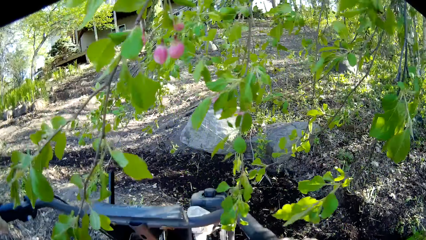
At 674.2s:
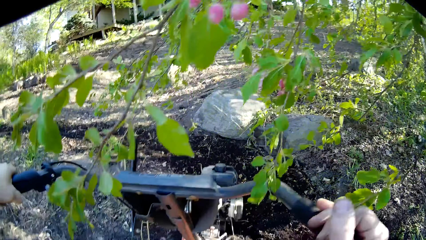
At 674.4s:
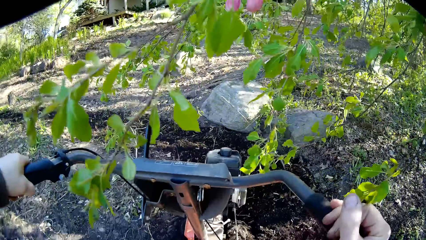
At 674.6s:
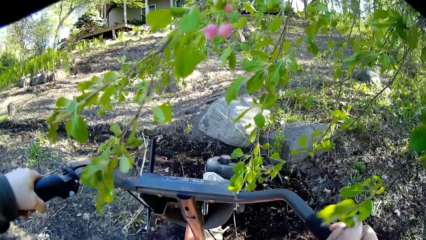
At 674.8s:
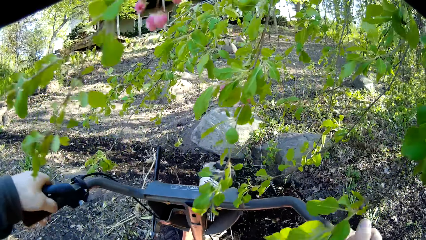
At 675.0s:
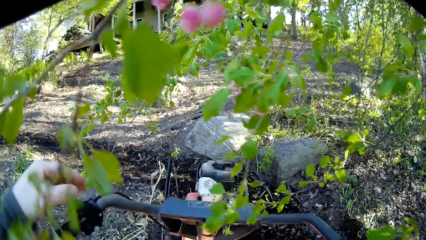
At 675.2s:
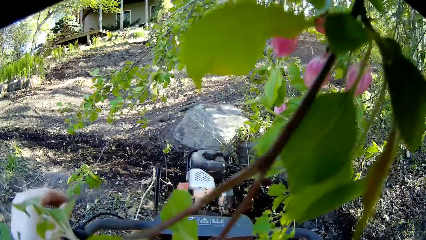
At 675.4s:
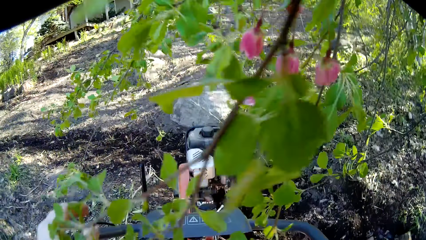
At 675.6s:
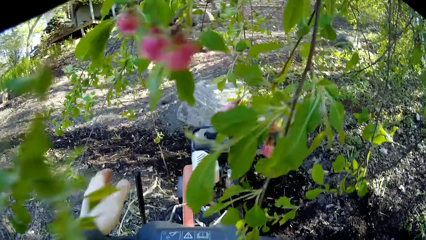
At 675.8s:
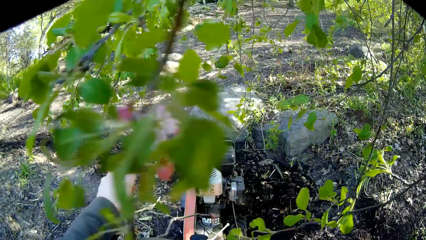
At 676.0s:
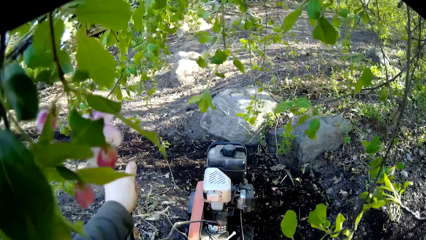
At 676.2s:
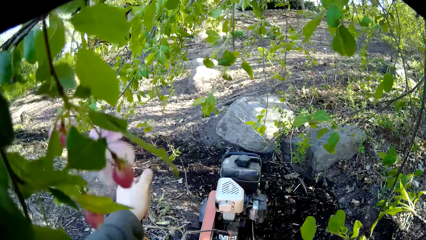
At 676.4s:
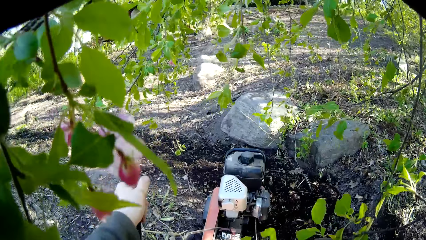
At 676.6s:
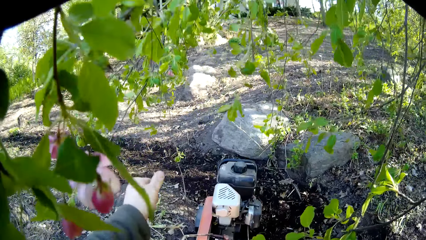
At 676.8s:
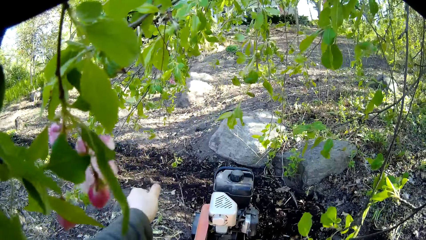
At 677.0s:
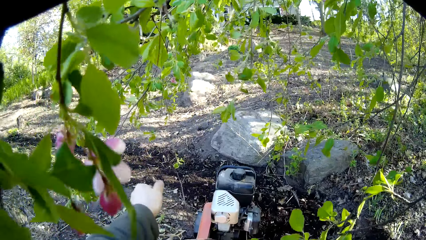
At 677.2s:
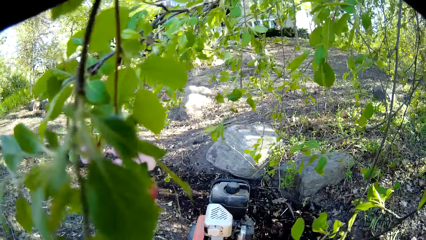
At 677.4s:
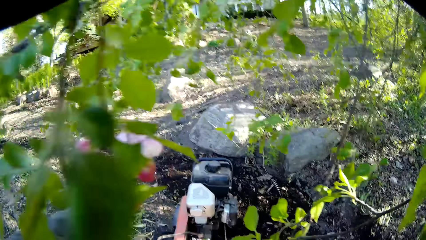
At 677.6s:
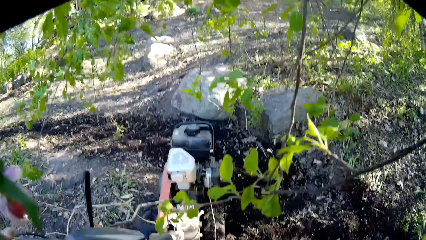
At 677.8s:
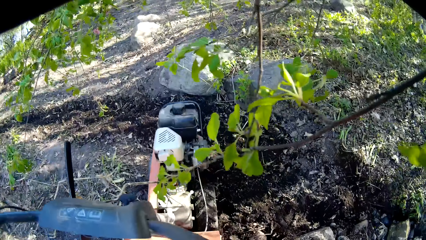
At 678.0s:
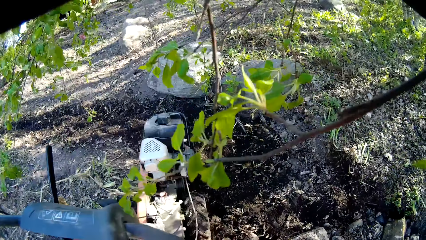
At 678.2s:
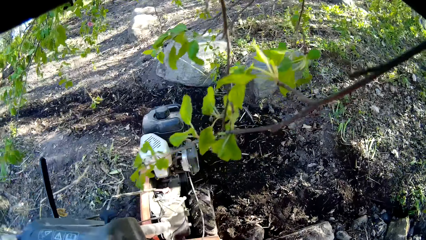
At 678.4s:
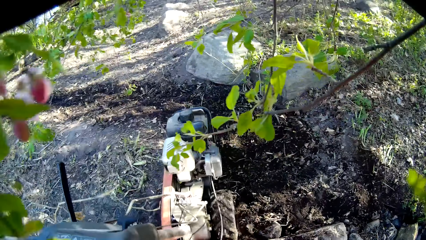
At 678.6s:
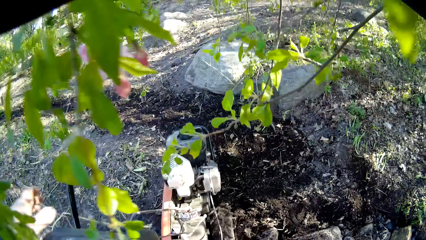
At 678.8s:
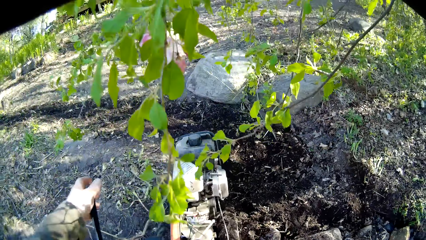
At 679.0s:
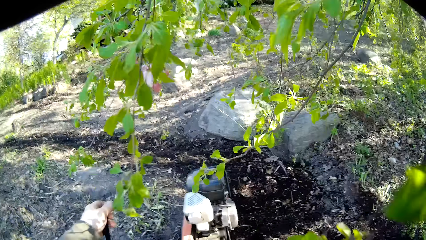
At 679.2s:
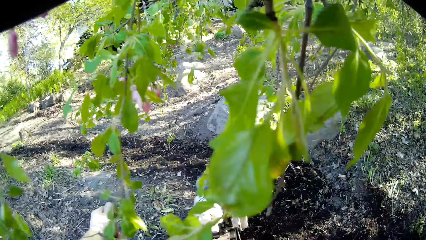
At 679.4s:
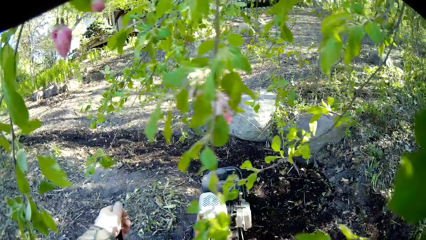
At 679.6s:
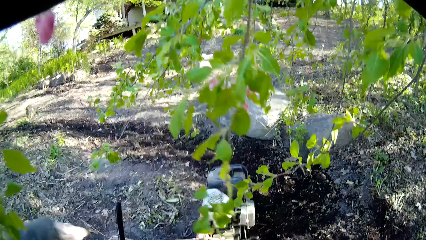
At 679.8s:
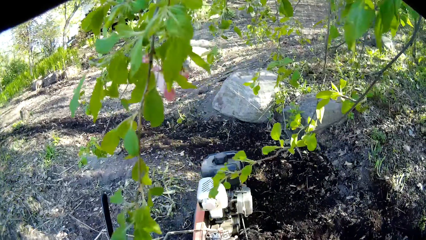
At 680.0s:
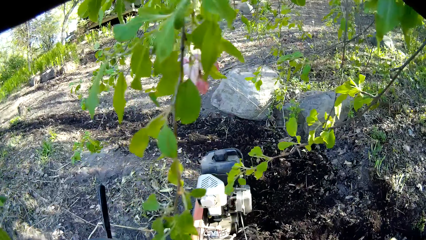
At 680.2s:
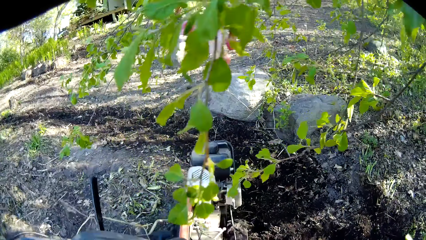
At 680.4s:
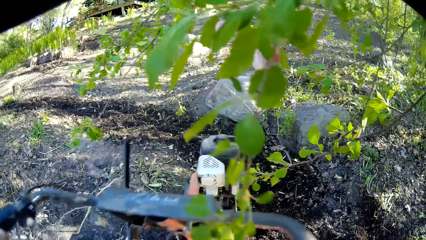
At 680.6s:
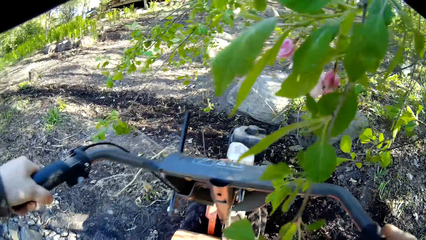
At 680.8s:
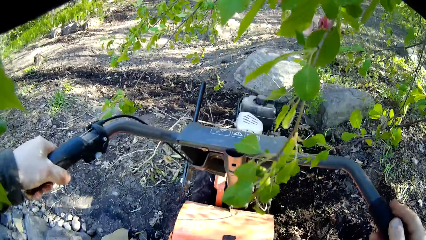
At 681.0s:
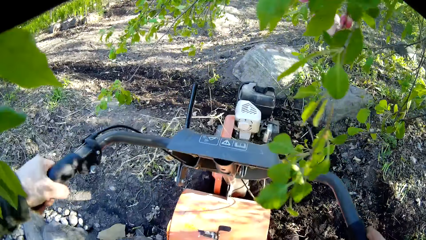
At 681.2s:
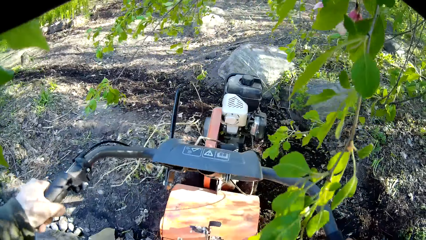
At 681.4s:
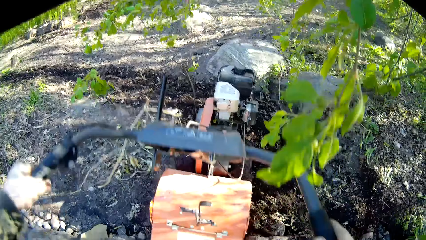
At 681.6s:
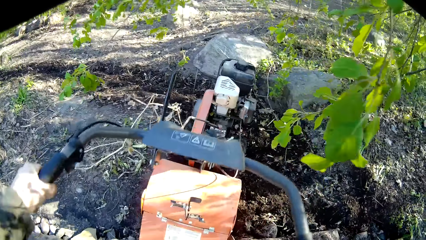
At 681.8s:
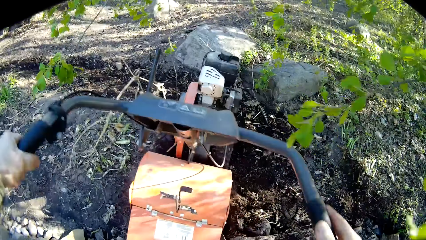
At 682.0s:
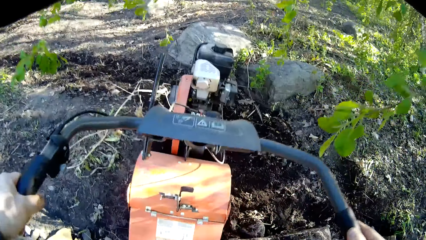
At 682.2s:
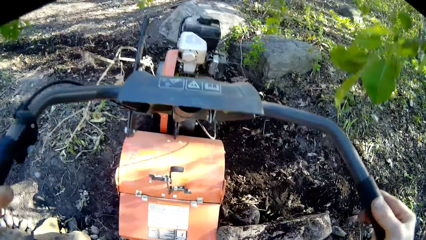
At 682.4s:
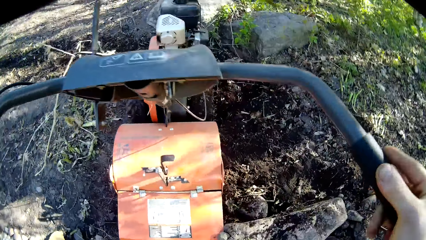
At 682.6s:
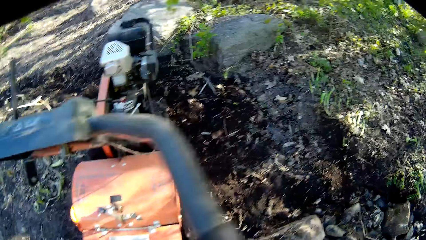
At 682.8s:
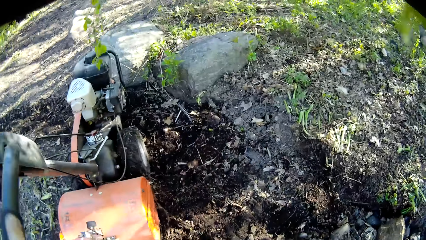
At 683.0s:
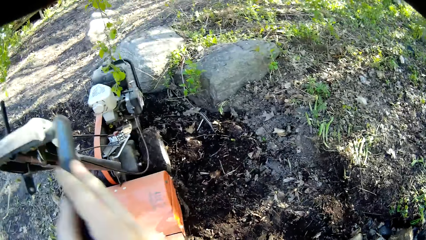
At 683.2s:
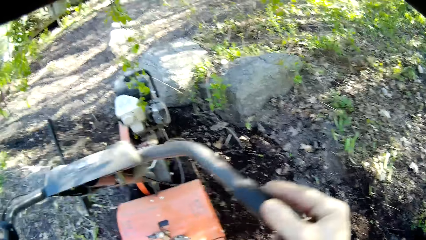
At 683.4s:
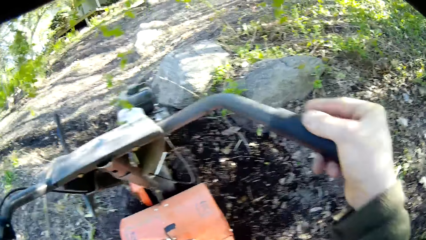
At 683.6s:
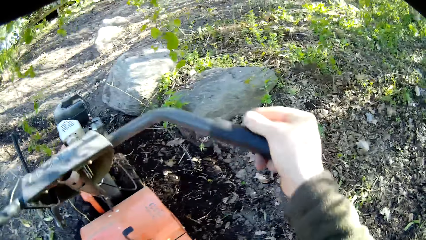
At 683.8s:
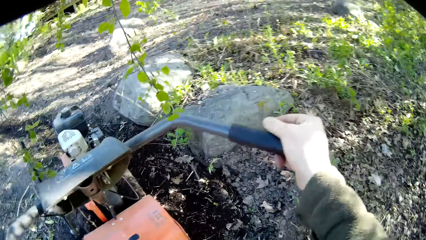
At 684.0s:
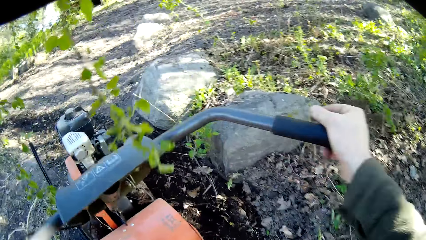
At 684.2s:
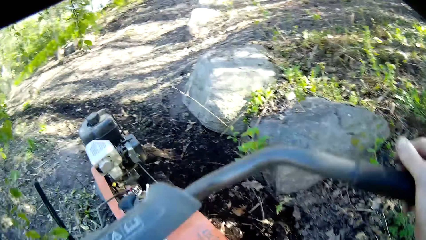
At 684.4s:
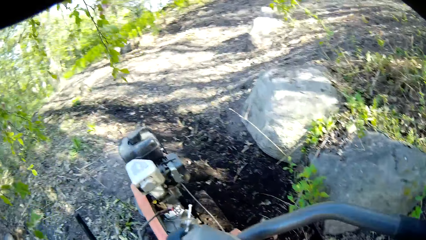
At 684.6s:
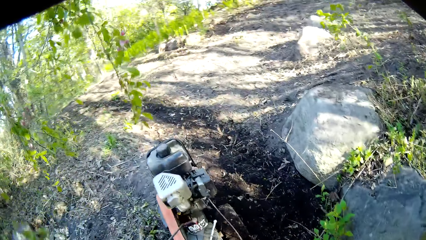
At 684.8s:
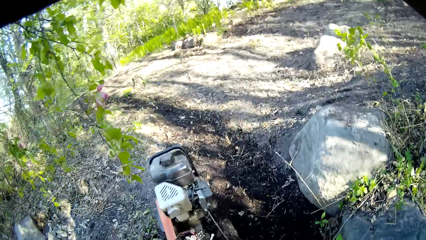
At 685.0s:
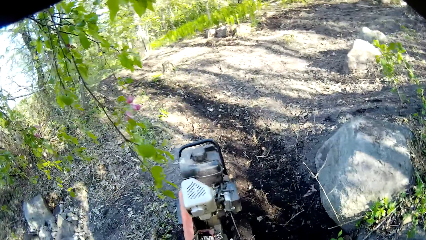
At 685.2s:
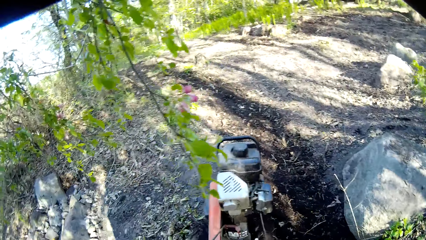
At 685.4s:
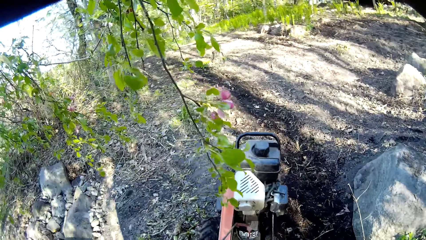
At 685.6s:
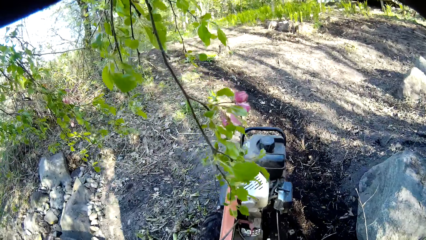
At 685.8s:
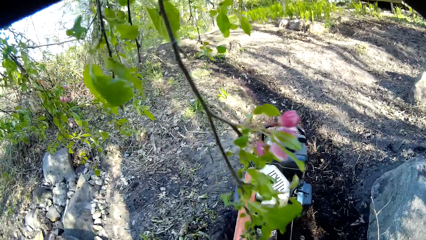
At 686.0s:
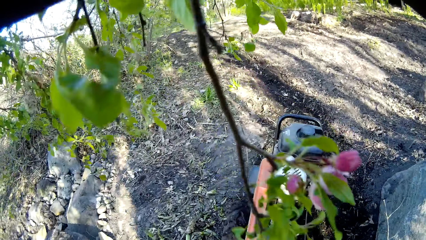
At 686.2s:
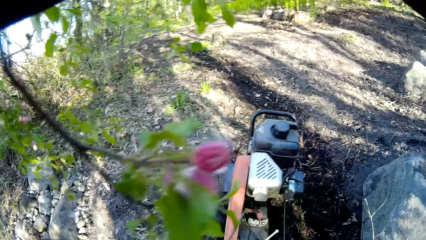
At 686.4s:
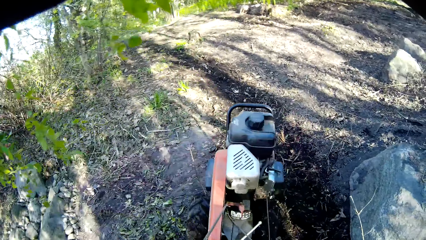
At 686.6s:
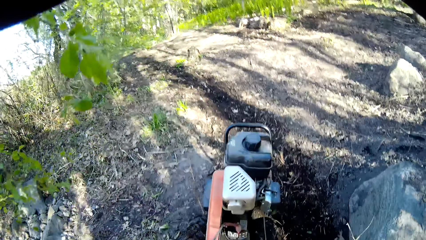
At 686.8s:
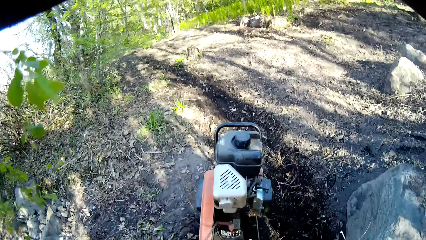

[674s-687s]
The camera wearer removes his left hand from the handle bar of the tiller. He adjusts the lawn mower with his hand. He weeds using the lawn mower. He adjusts the lawn mower with his hand. He weeds using the lawn mower. He shakes the handle bar of the tiller with his hands.

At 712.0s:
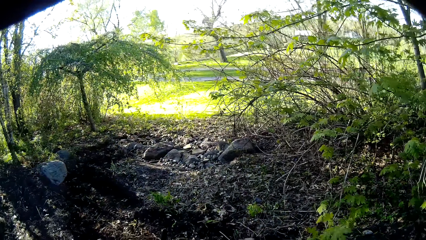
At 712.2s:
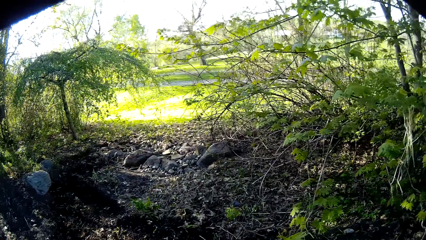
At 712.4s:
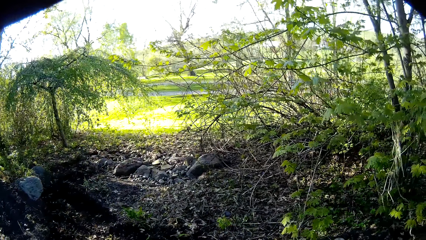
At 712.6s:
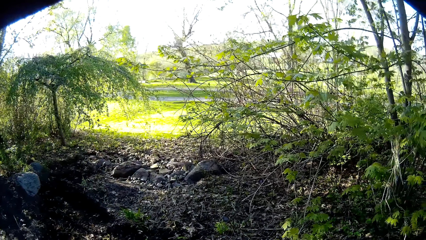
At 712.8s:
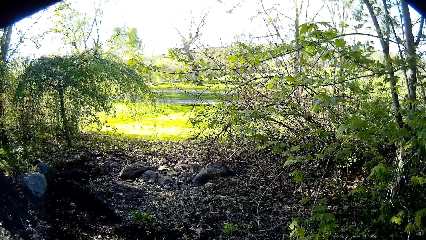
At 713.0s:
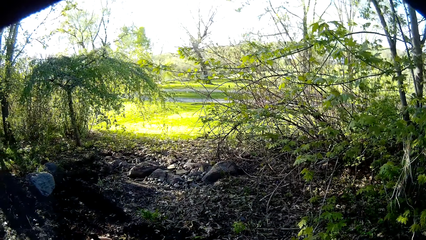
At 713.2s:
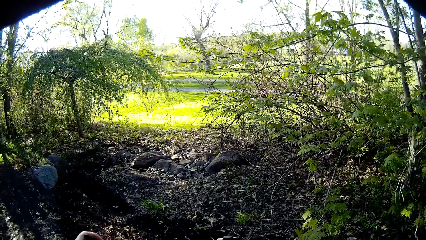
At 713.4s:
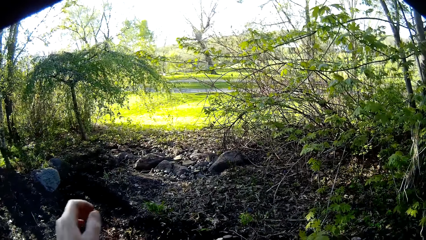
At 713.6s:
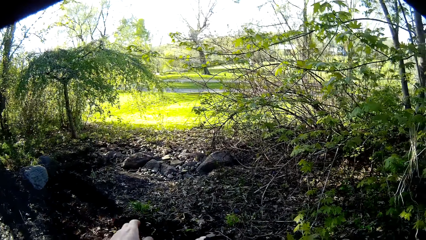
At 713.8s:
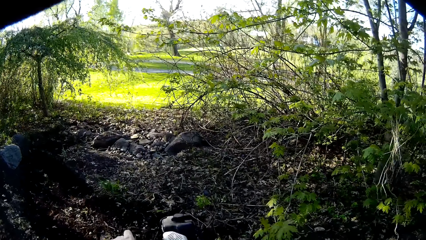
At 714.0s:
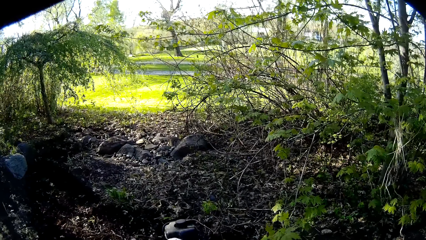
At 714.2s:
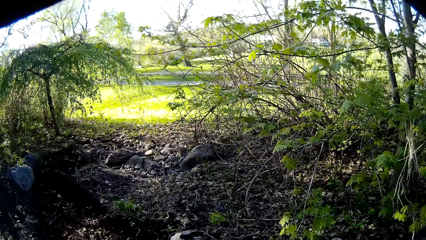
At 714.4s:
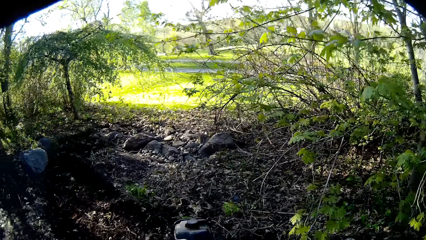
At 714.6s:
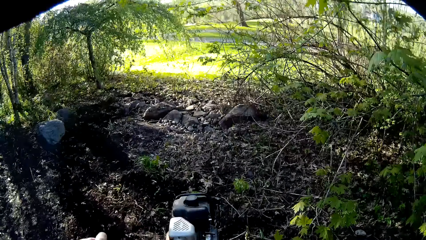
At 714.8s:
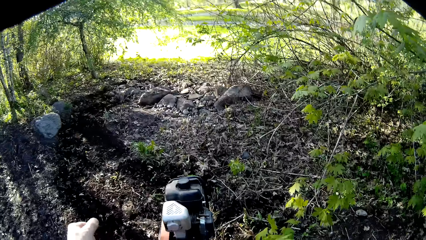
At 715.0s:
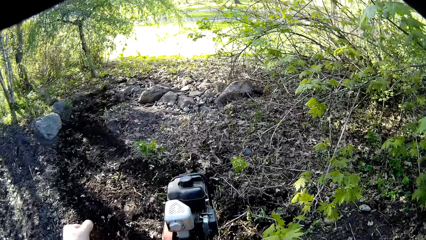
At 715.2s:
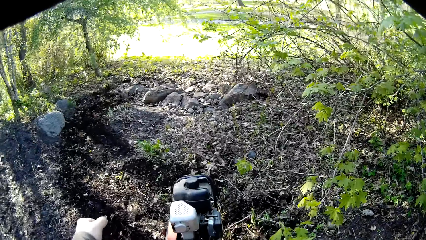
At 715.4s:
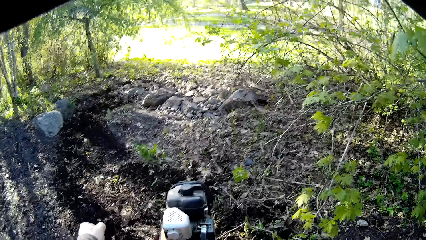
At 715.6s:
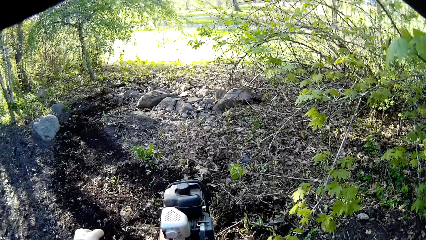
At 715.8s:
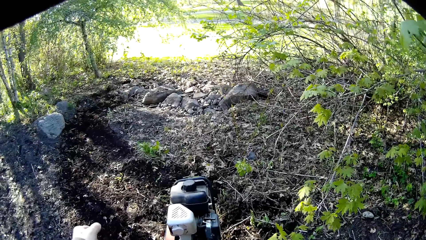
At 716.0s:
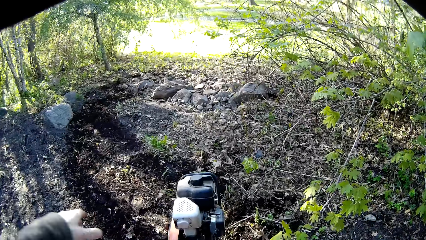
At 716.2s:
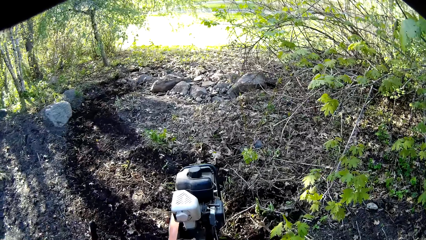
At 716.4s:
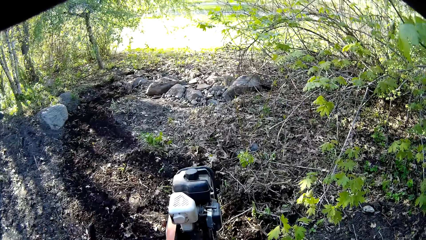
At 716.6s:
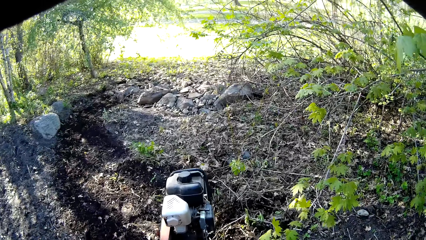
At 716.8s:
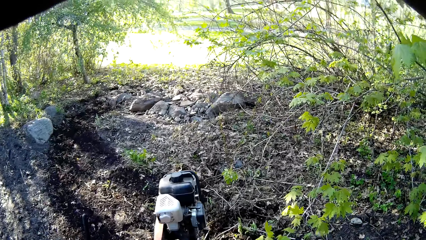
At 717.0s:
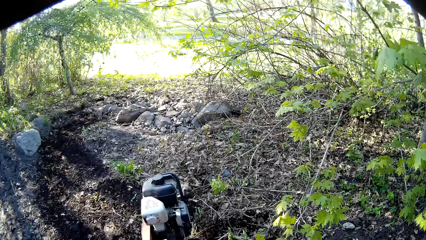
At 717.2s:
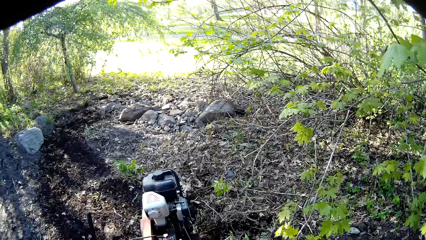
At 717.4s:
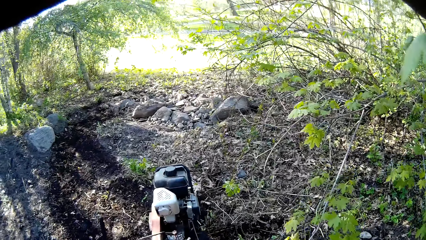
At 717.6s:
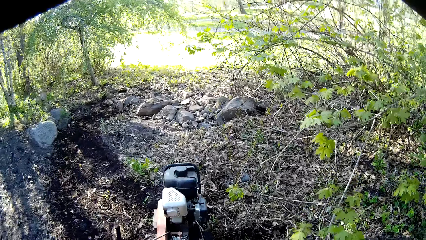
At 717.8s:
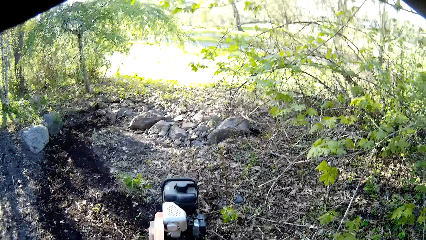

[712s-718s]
The camera wearer adjusts the lawn mower with his hand. He pulls the lever with his left hand. He weeds using the lawn mower.
